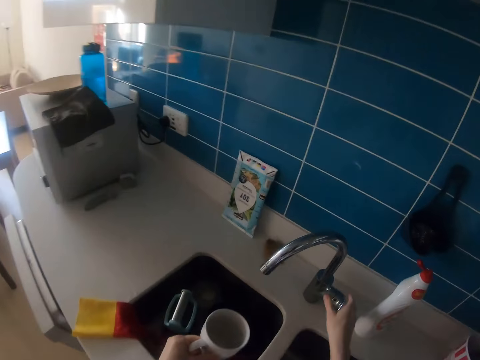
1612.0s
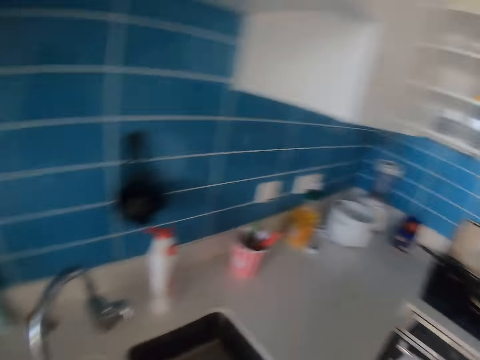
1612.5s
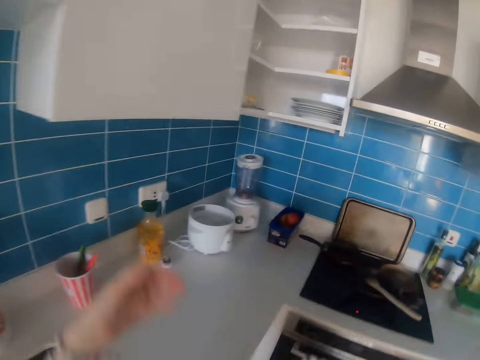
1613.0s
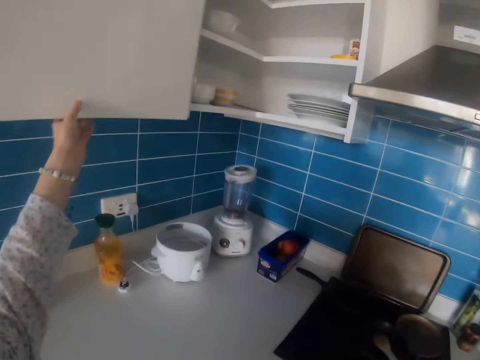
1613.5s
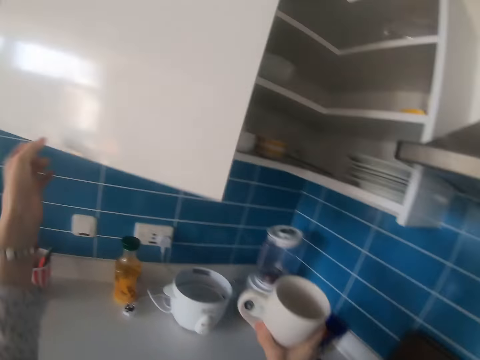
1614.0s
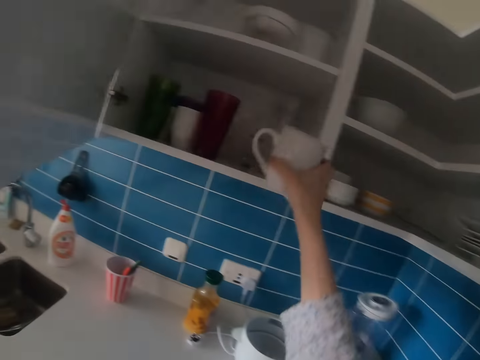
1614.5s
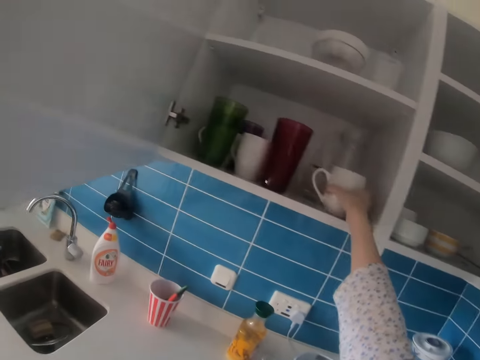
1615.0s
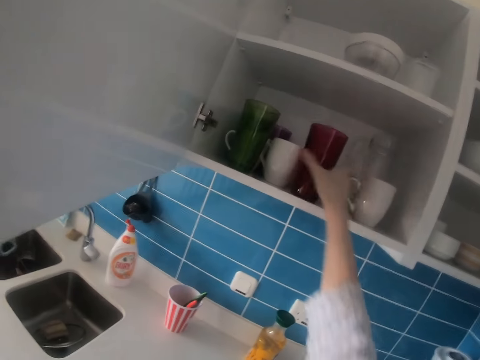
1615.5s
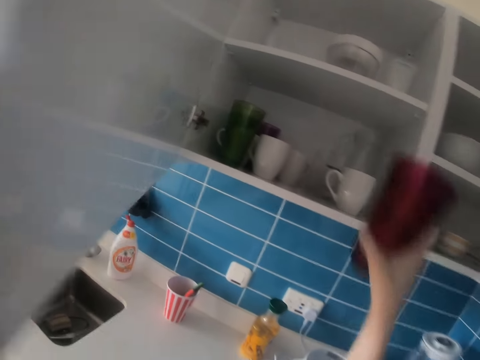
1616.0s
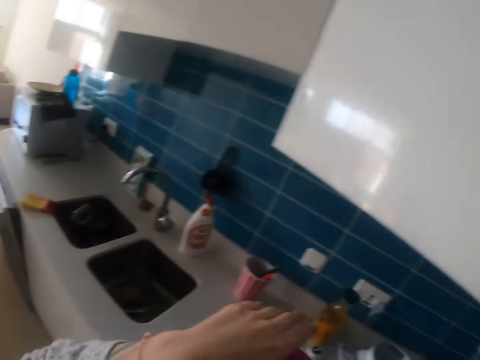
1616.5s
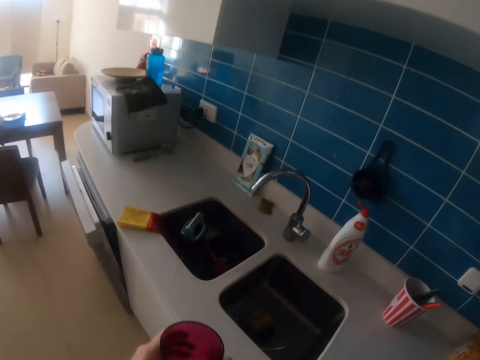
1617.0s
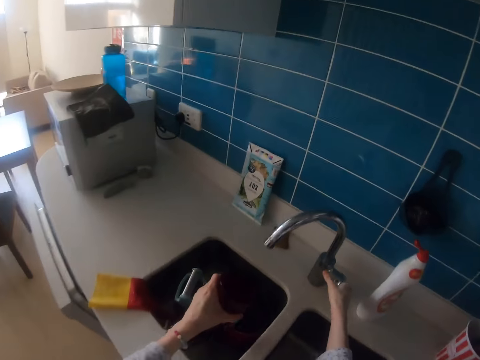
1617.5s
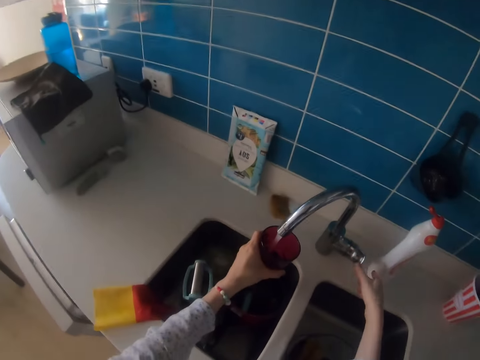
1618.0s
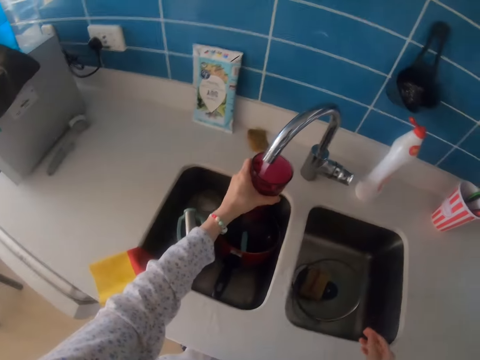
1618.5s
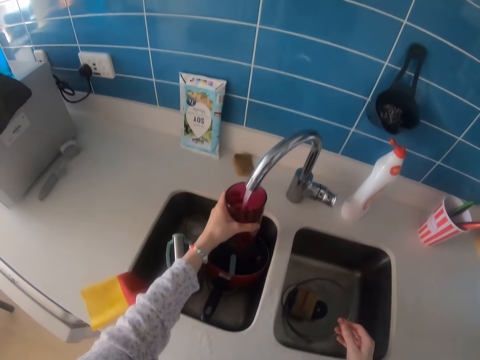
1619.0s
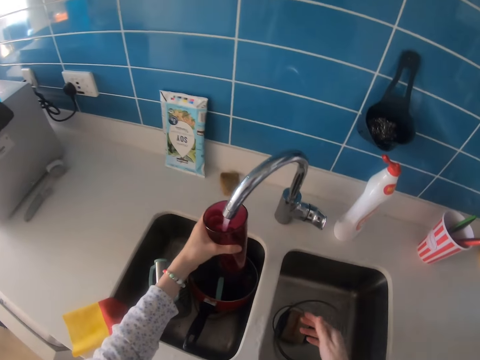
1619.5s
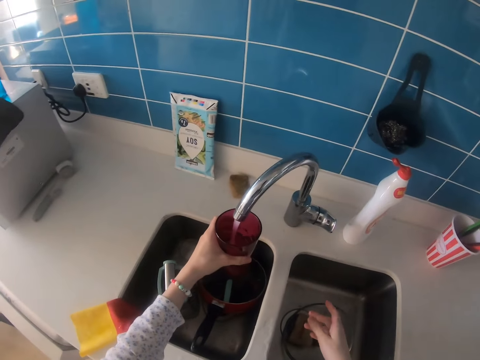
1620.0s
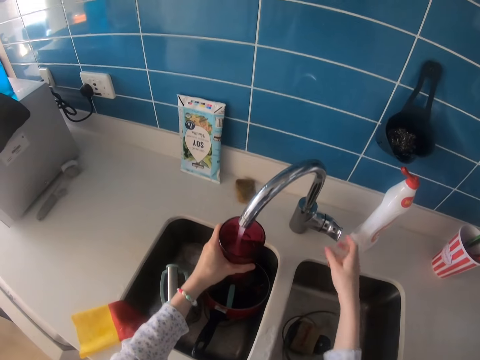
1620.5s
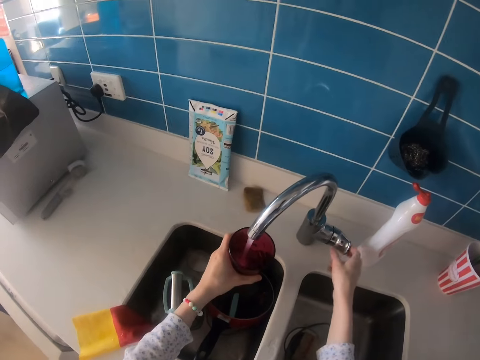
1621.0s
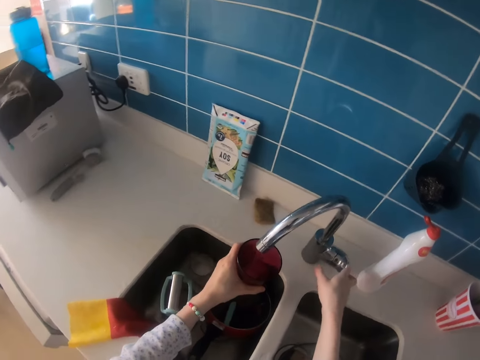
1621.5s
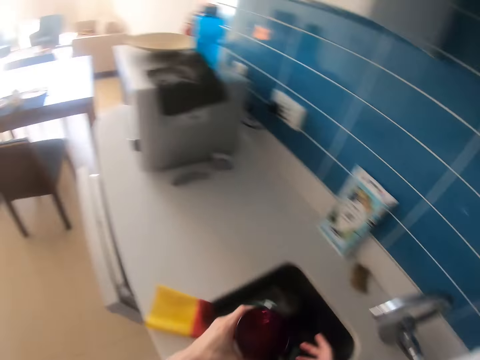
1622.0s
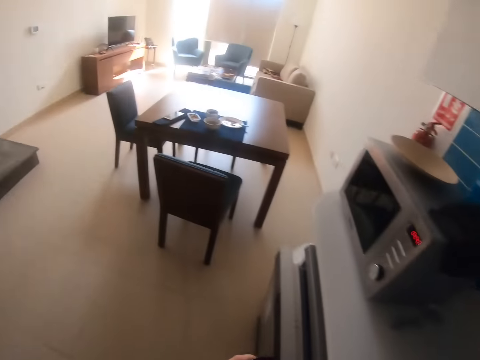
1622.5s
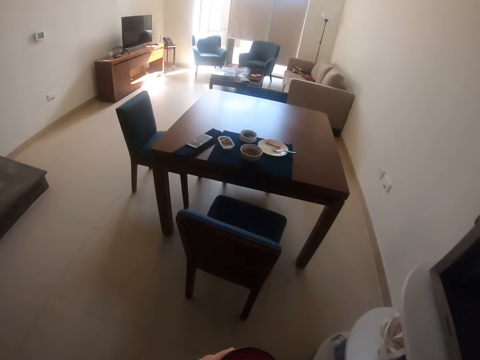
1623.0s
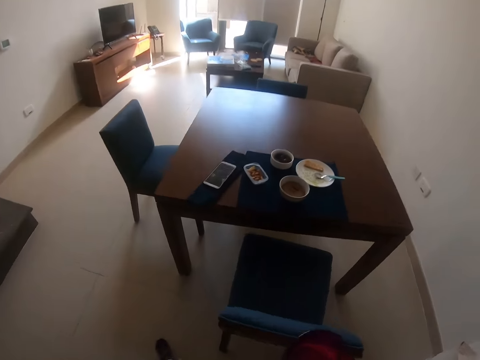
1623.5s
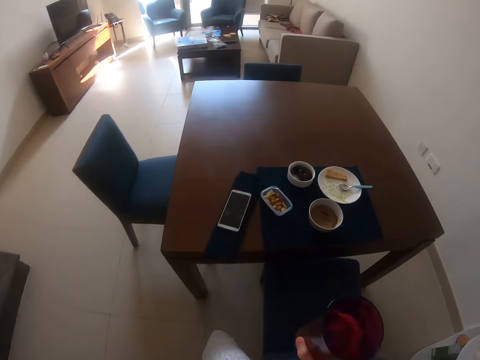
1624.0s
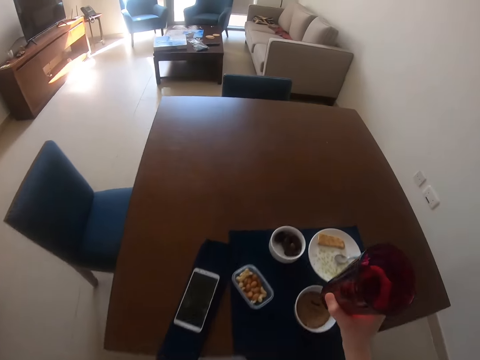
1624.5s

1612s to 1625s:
The camera wearer walks in the kitchen. They open the tap. They touch the tap. They open the cabinet. They put the cup in the cabinet. They take a glass. They close the cabinet. They walk around. They open the tap. They run water in the glass. They fetch water. They close the tap. They walk in the house.

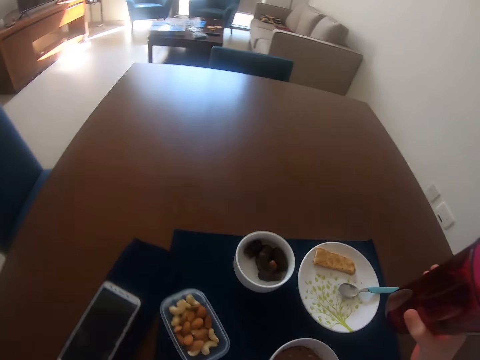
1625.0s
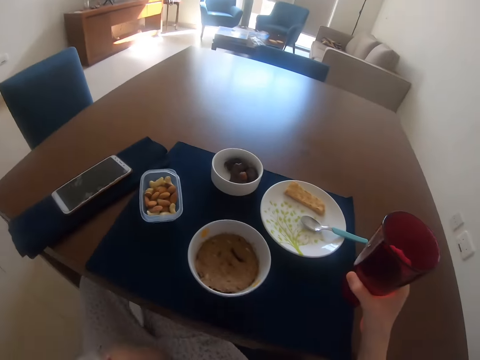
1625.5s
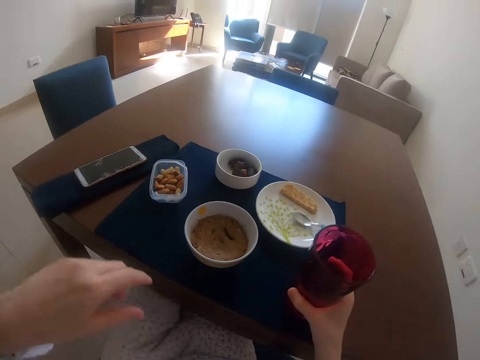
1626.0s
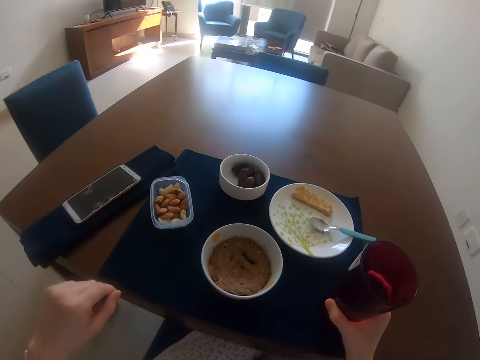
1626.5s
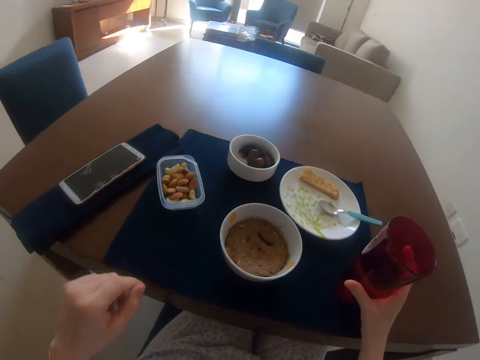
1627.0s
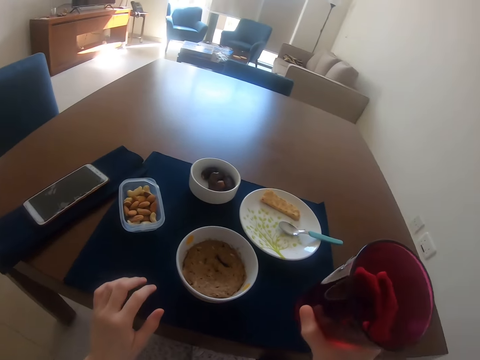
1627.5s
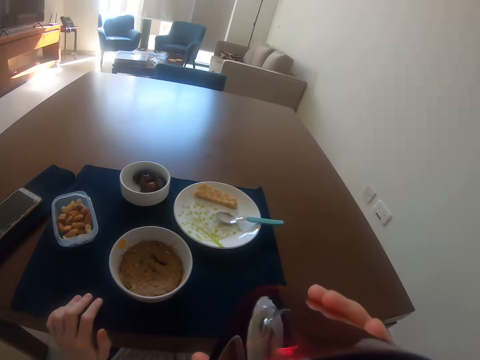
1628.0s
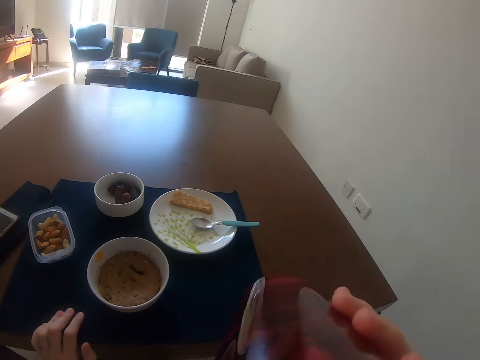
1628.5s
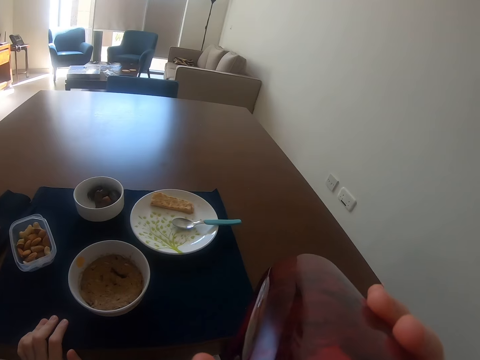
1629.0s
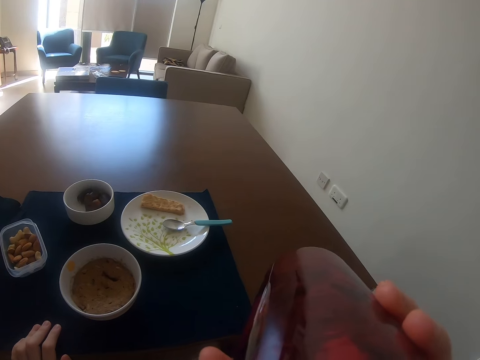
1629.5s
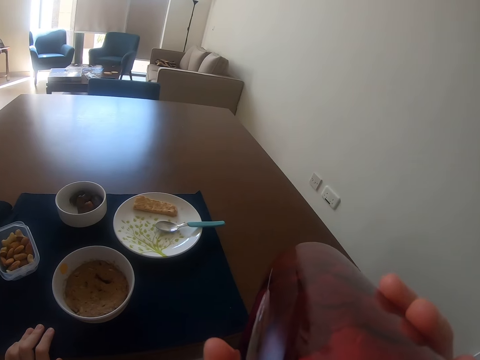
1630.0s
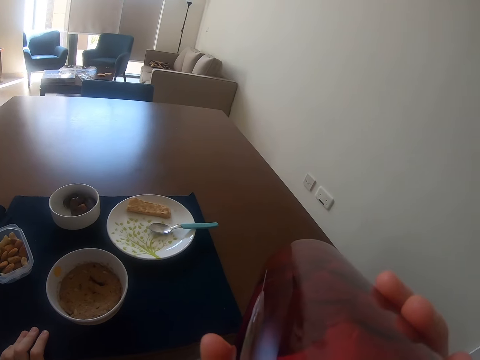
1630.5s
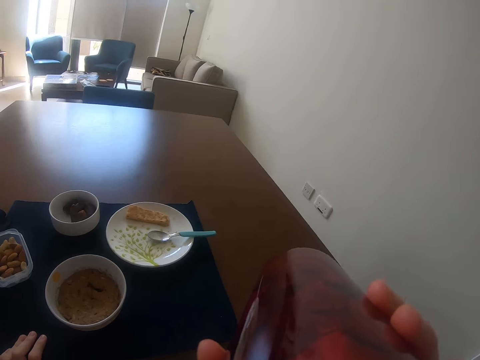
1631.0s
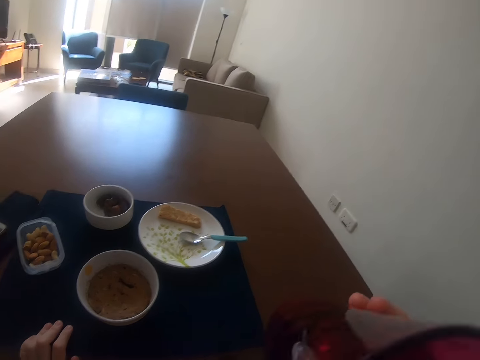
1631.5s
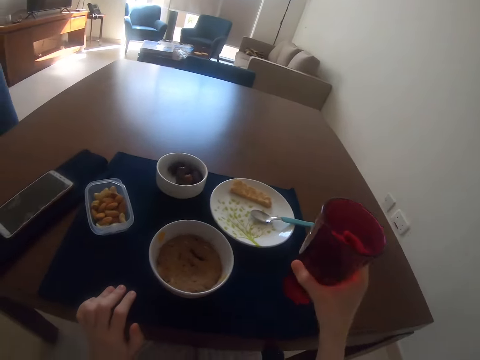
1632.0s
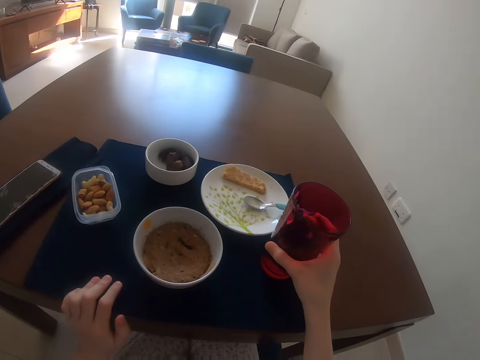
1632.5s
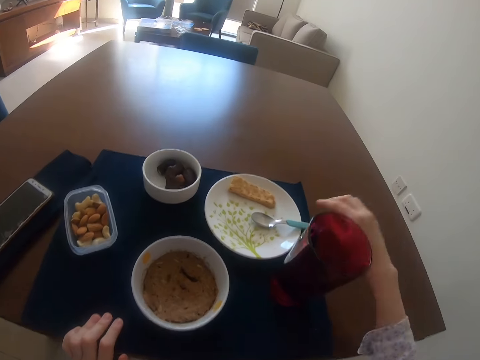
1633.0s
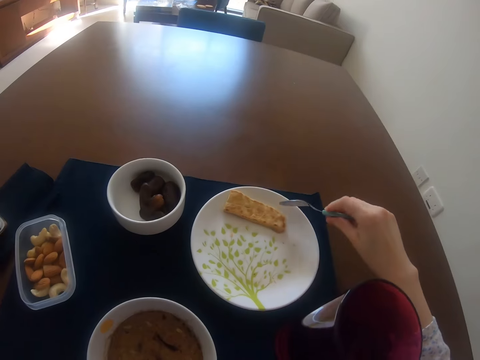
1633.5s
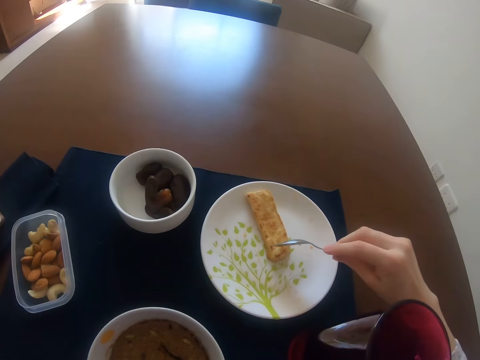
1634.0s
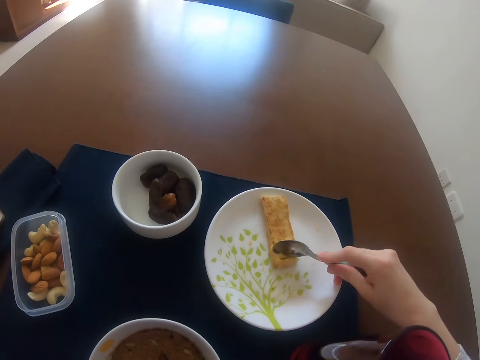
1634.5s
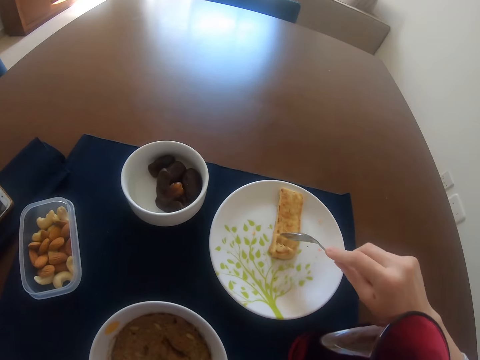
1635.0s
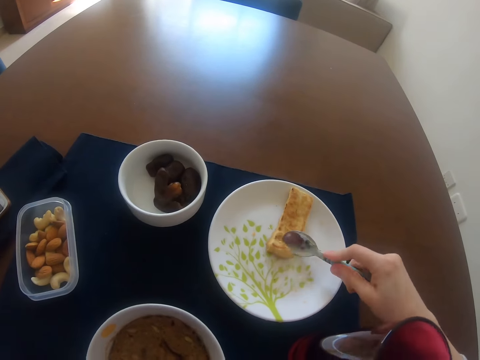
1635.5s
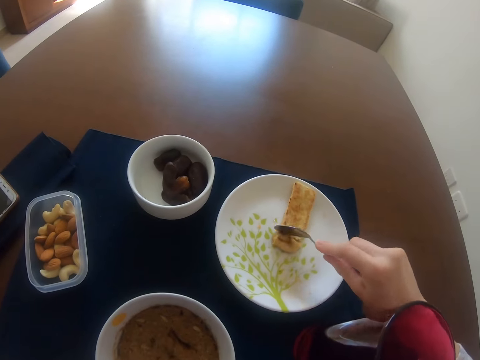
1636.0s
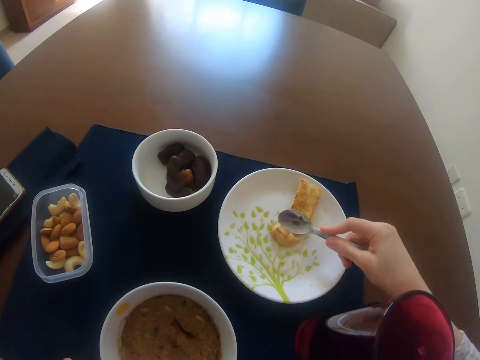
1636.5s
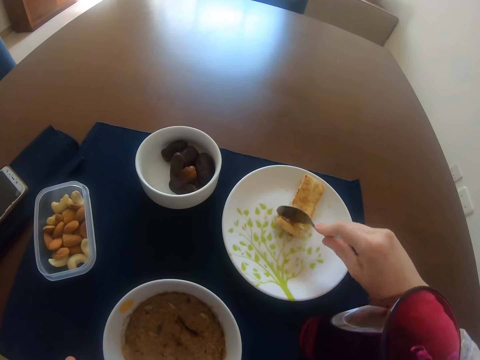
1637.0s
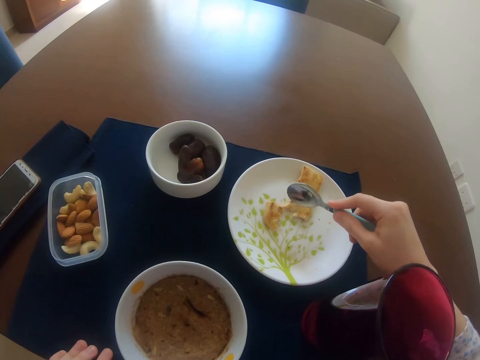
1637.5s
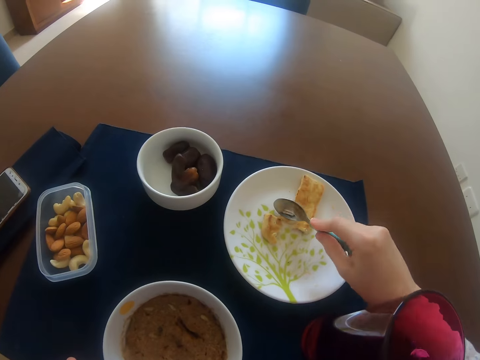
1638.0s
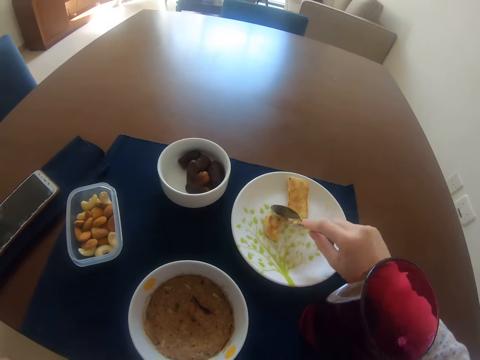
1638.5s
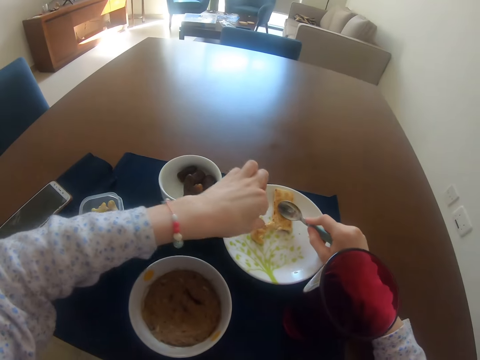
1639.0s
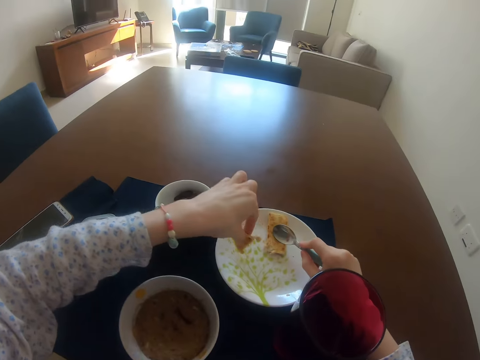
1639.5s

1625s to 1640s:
The camera wearer sits on the chair. They put a glass on the table. They drink water. They put the glass on the table. They take a spoon. They eat food.
